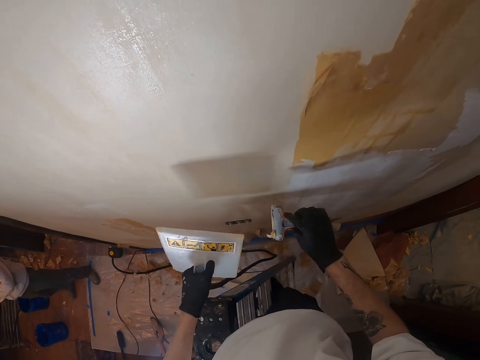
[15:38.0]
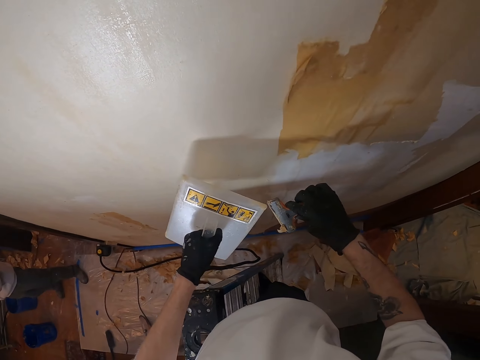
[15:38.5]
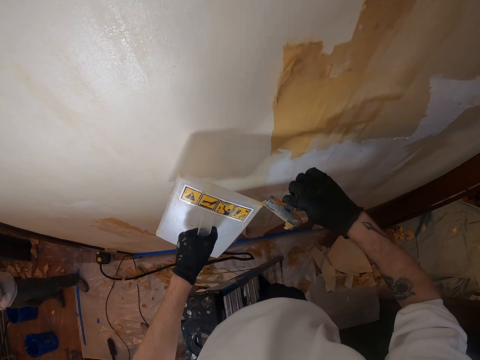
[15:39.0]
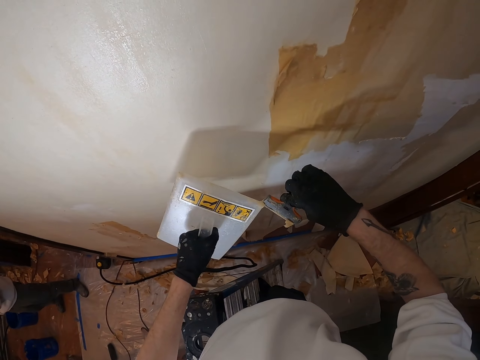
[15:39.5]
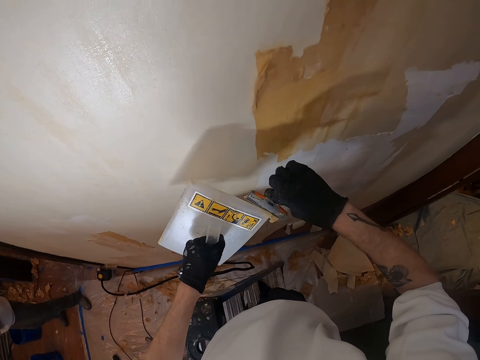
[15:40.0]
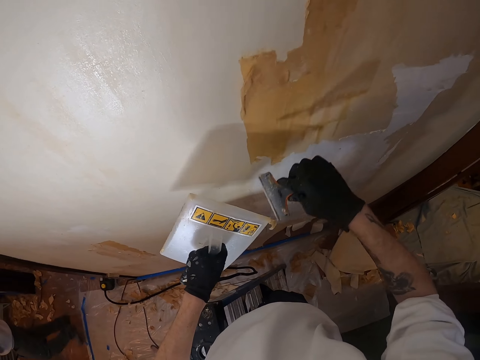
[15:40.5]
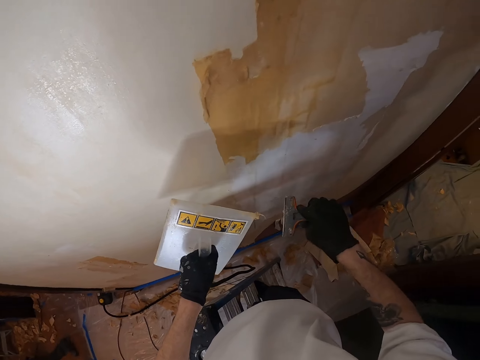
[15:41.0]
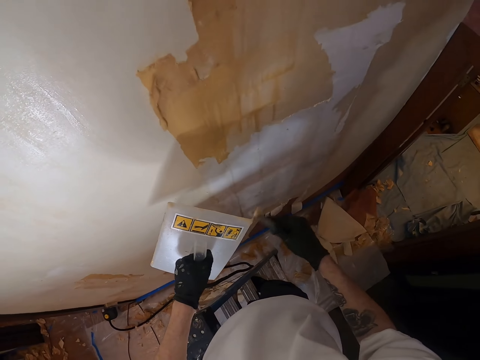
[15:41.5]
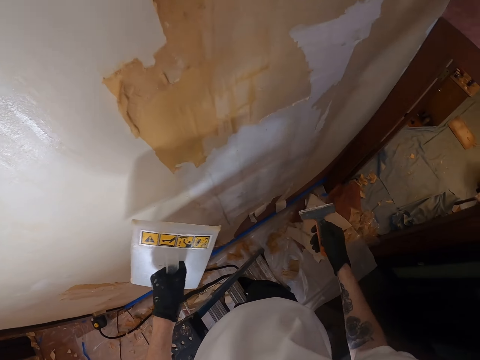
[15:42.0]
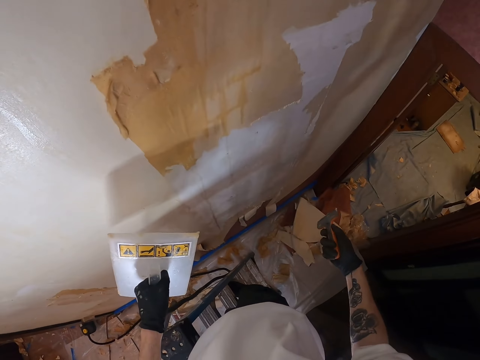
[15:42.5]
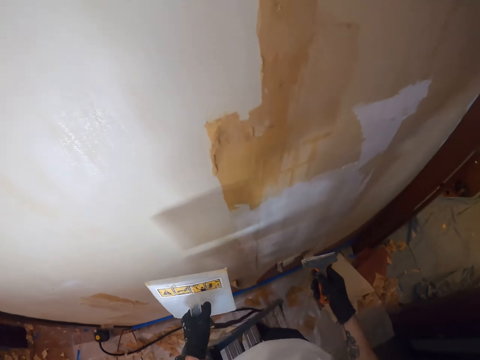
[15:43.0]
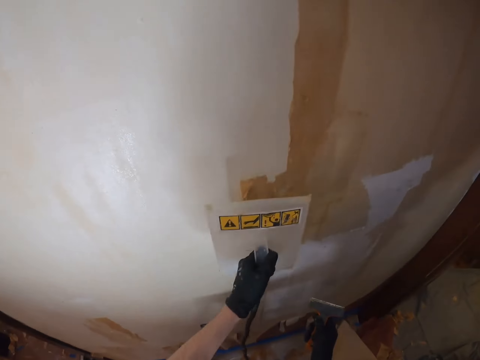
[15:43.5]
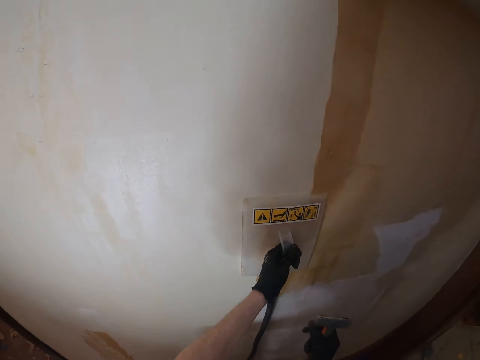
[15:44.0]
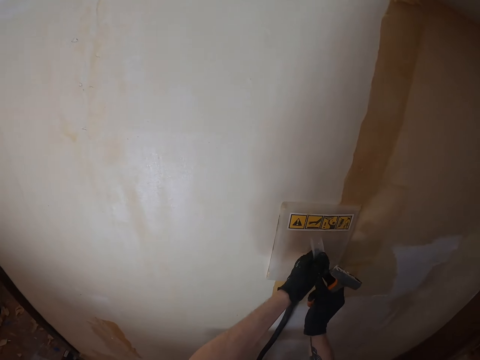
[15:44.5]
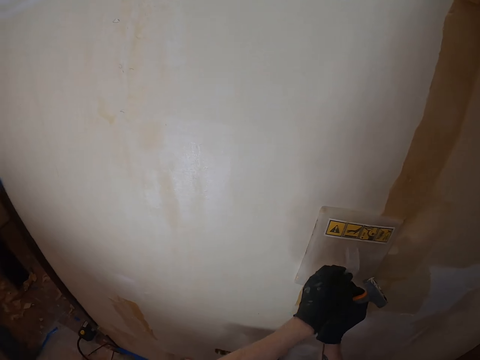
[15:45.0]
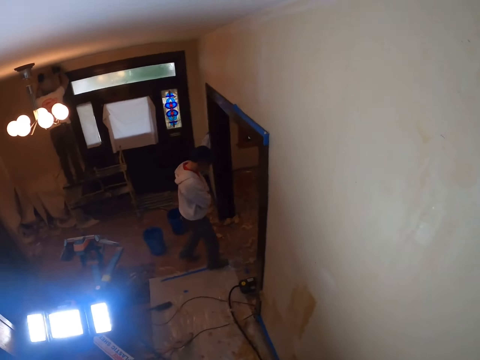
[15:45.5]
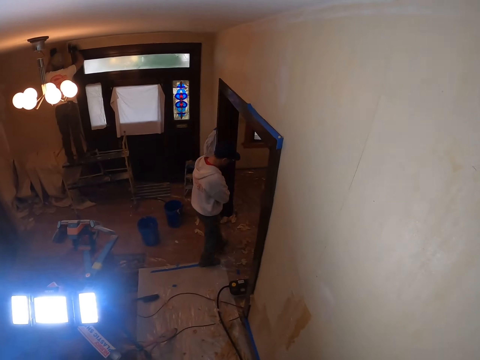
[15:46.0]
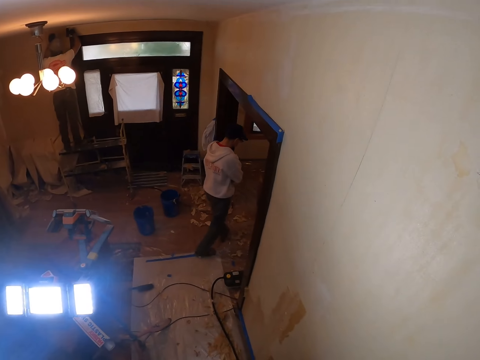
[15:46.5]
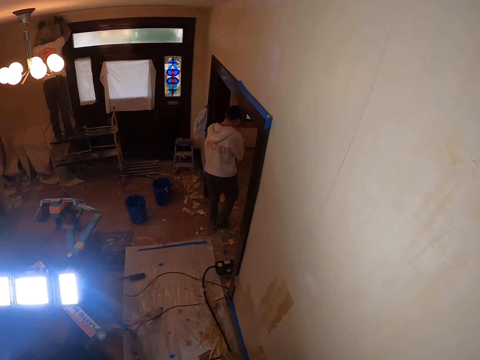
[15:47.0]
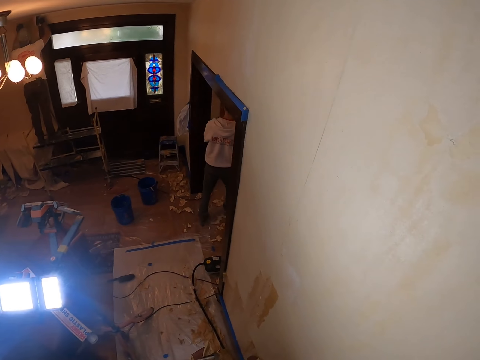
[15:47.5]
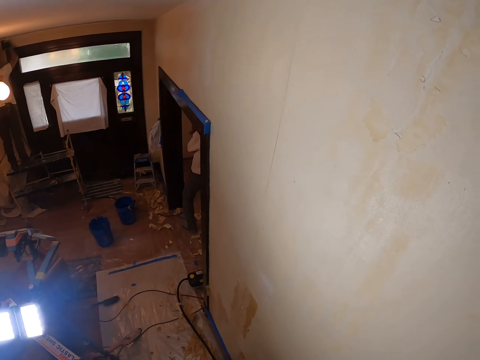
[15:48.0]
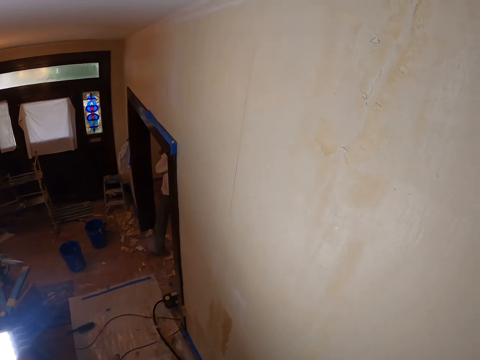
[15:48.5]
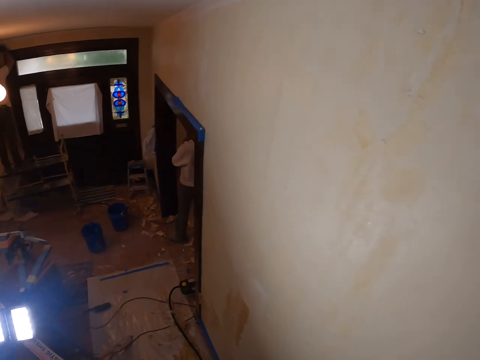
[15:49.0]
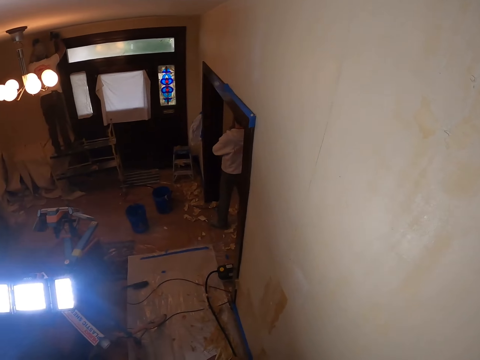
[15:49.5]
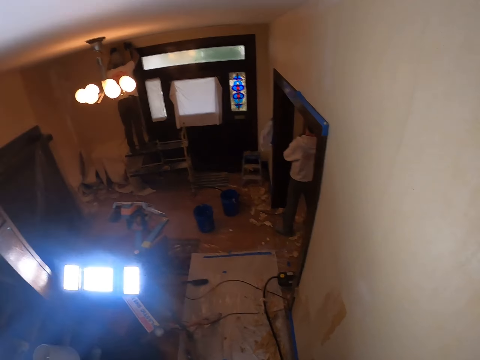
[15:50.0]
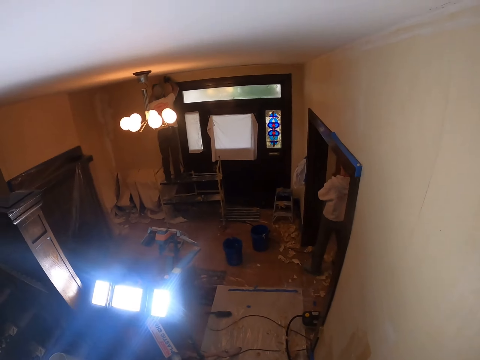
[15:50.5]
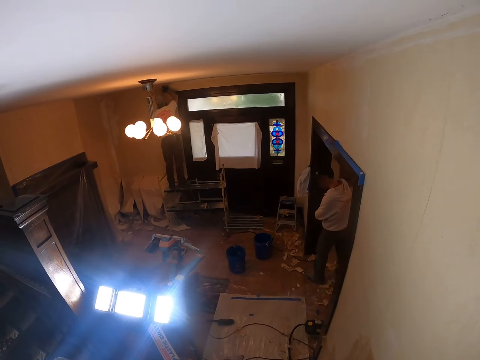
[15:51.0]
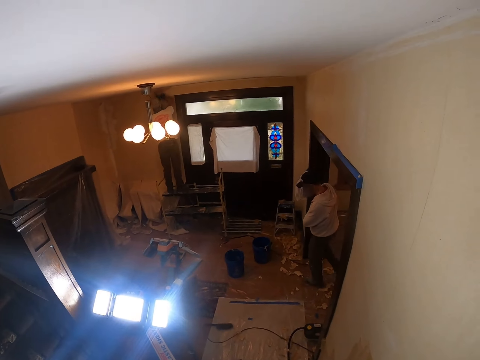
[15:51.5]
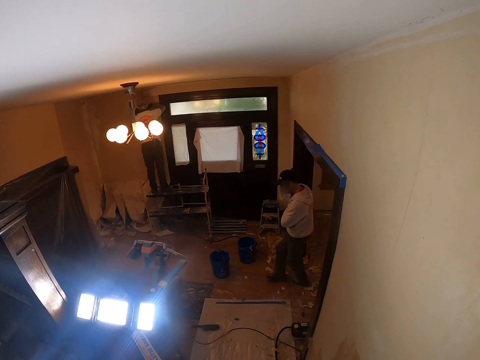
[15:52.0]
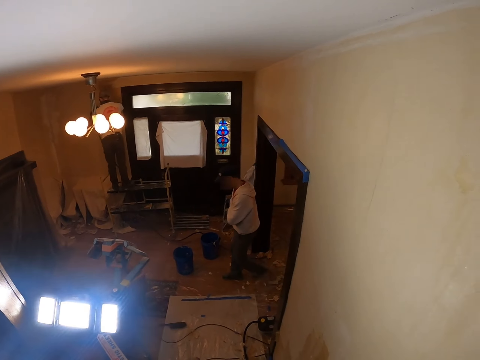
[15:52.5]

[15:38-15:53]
The camera wearer removes paint from the scraper. They lift both hands. They place the plastic float on the wall. They soften paint on the wall with a paint remover machine. They look around.

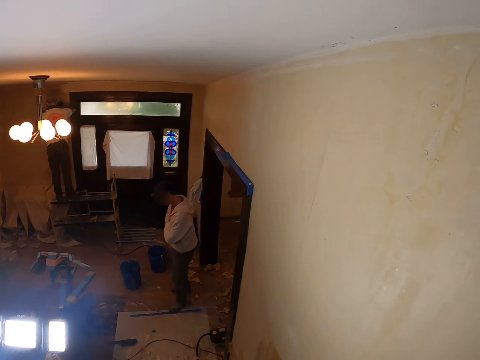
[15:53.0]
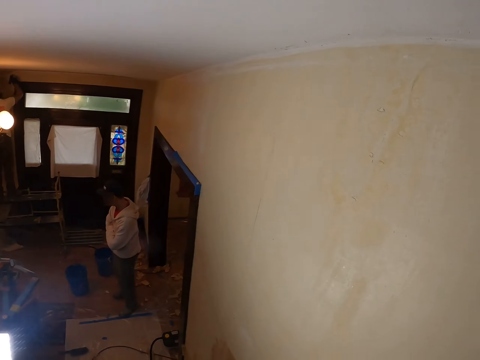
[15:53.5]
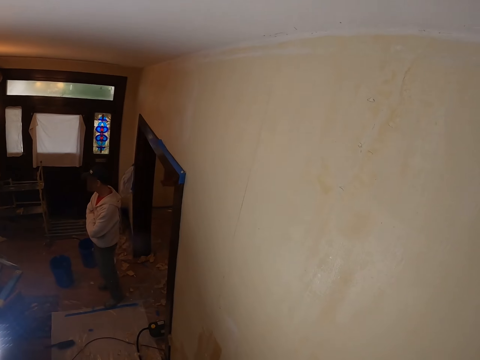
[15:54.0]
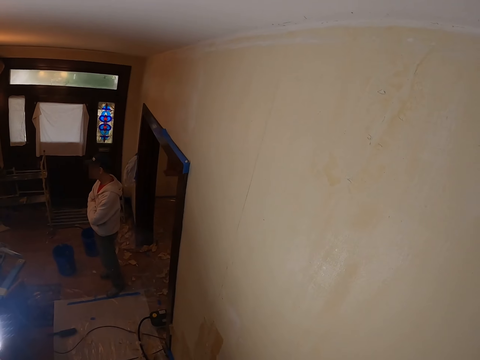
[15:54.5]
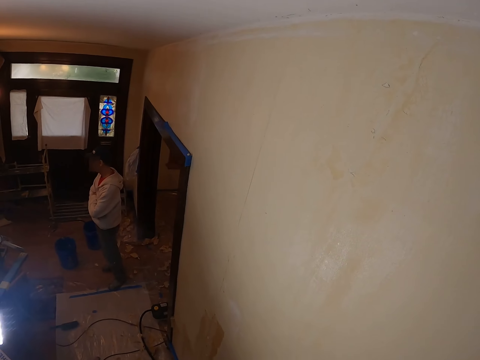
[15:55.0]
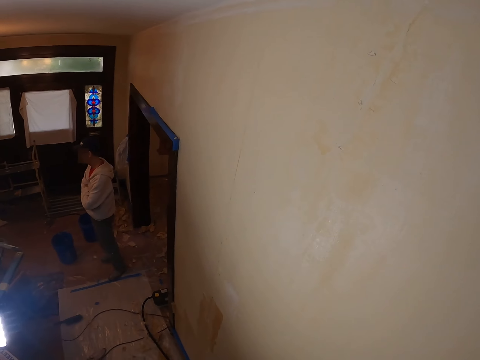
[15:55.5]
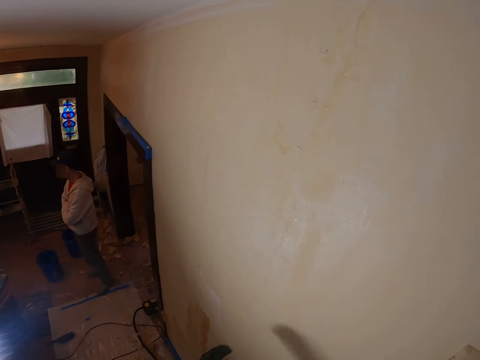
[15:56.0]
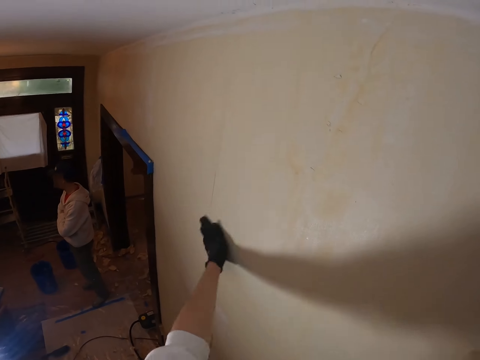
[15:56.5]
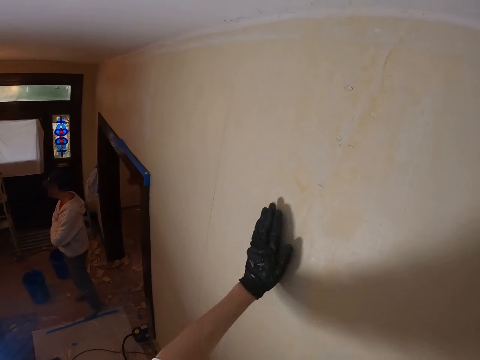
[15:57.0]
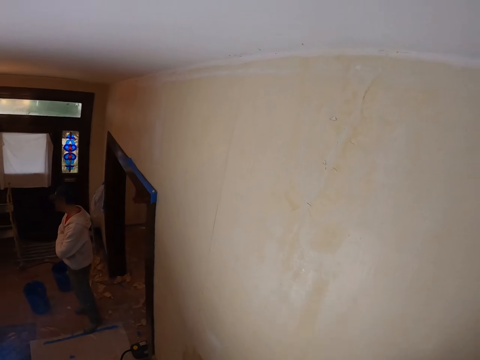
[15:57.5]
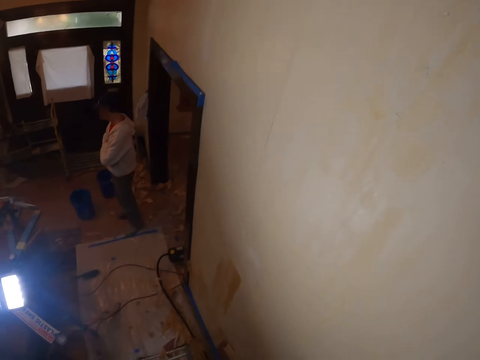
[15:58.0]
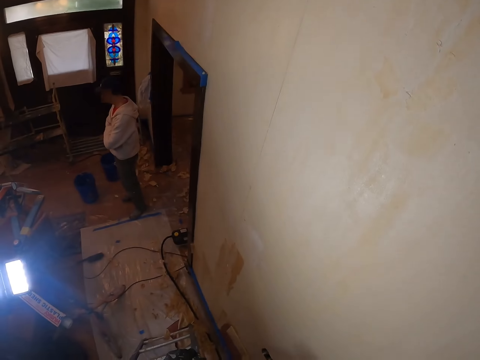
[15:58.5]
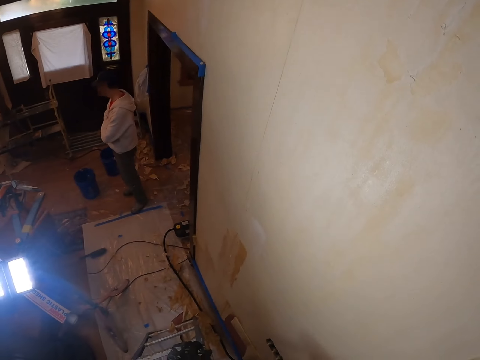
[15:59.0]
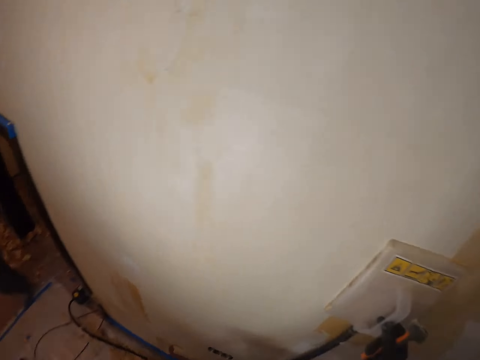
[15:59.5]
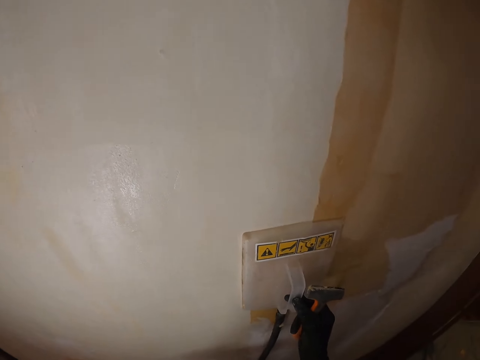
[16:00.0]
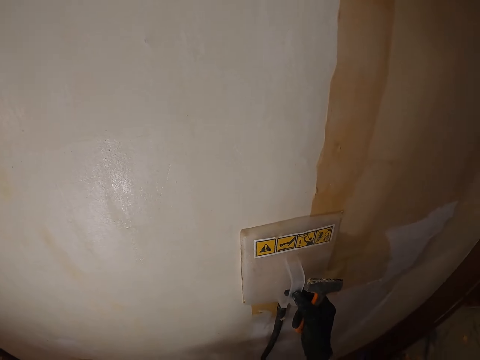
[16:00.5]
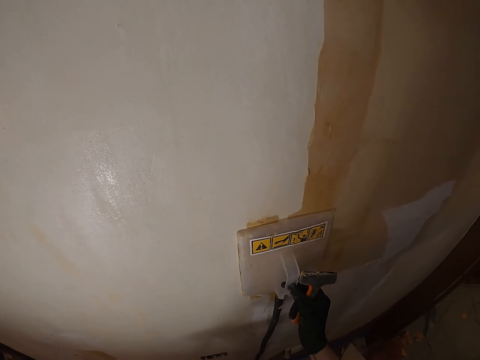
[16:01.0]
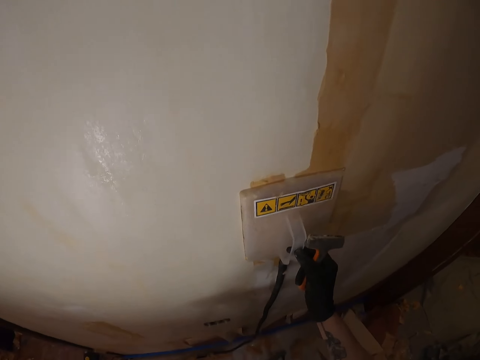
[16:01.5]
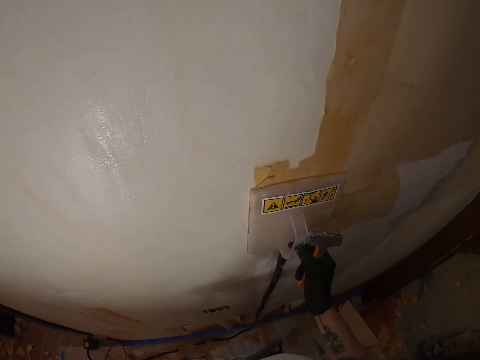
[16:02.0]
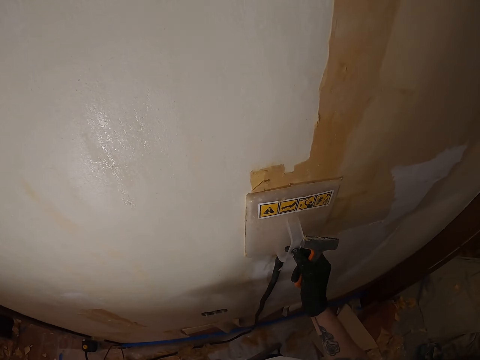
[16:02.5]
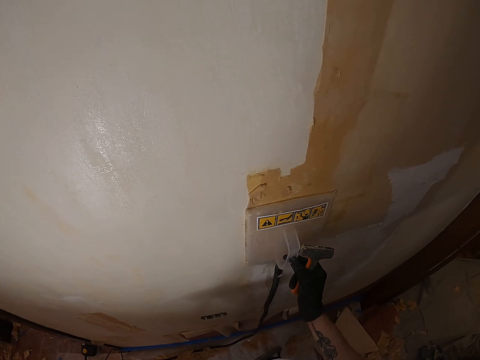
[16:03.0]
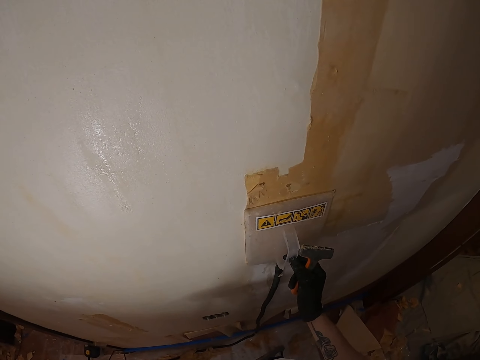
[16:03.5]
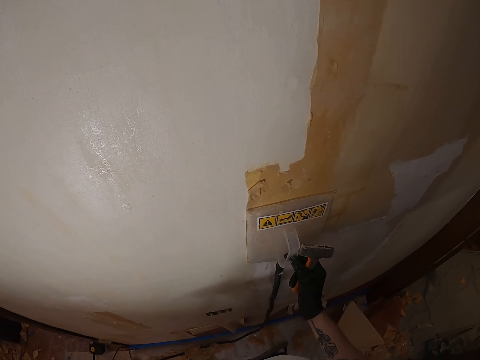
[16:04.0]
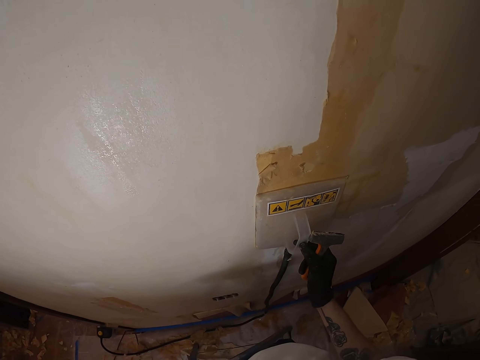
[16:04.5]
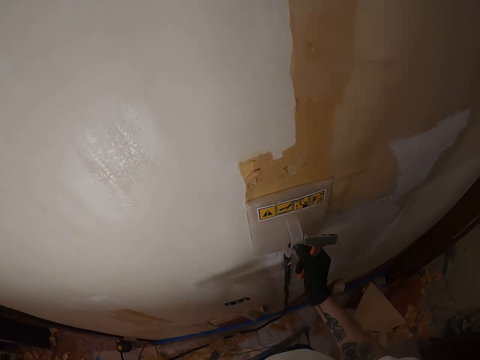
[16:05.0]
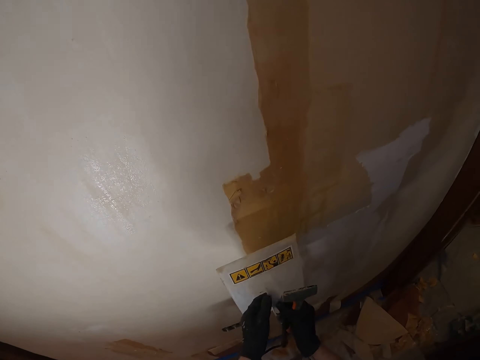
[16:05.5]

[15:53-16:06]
The camera wearer wipes the wall with the left hand. He looks around. He moves the plastic float.
